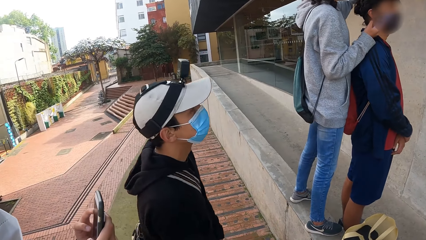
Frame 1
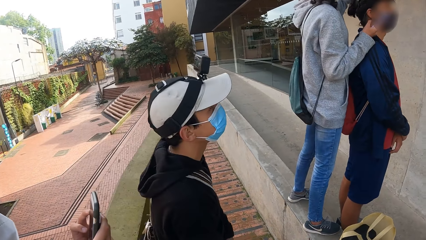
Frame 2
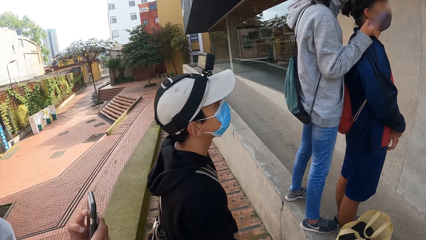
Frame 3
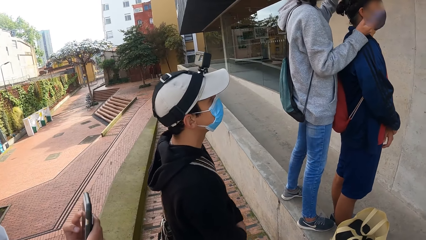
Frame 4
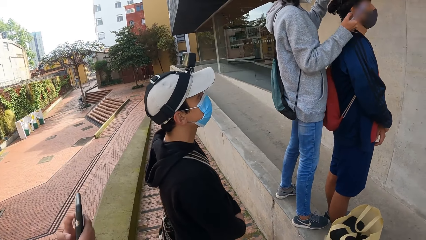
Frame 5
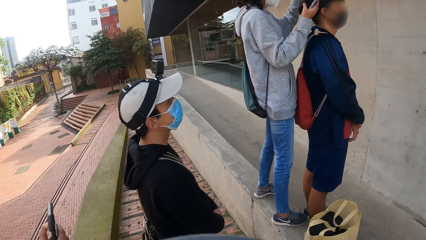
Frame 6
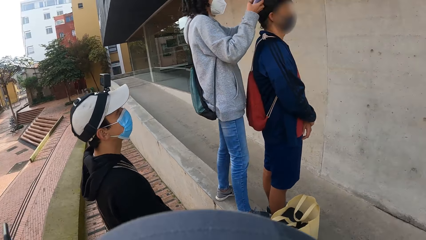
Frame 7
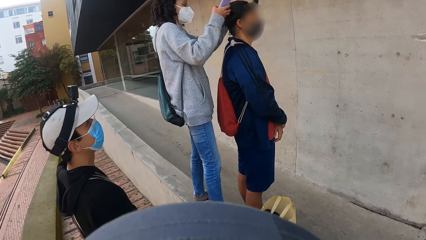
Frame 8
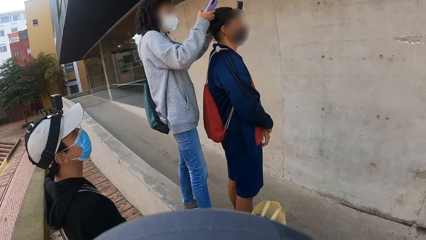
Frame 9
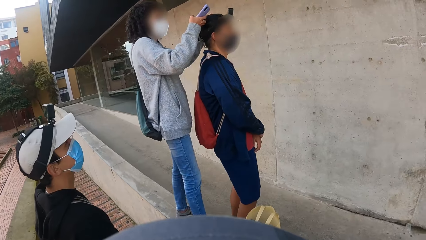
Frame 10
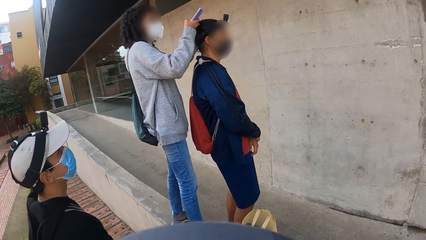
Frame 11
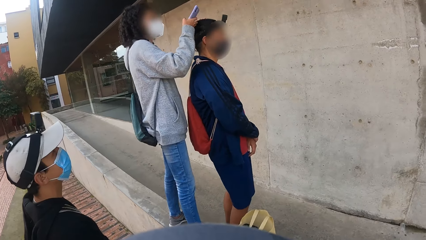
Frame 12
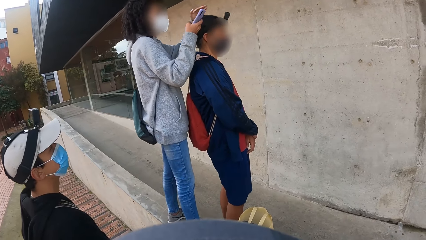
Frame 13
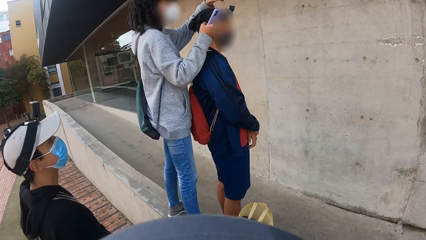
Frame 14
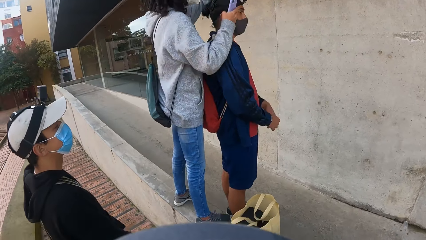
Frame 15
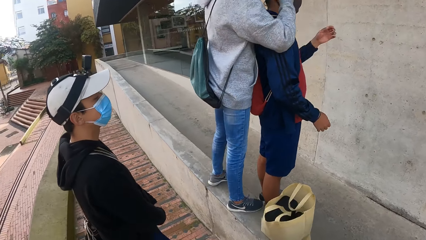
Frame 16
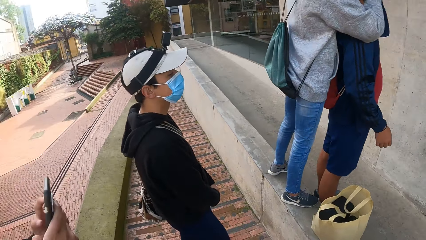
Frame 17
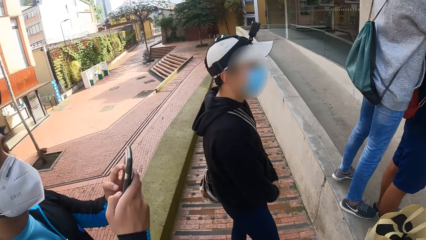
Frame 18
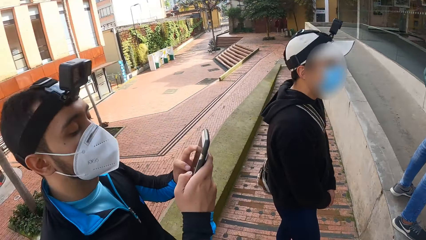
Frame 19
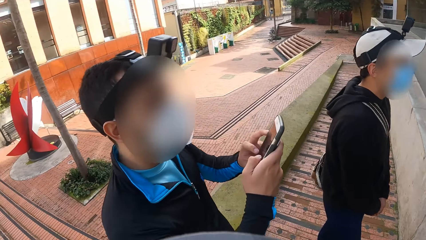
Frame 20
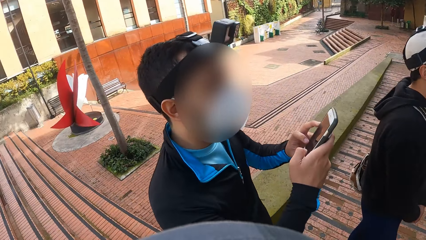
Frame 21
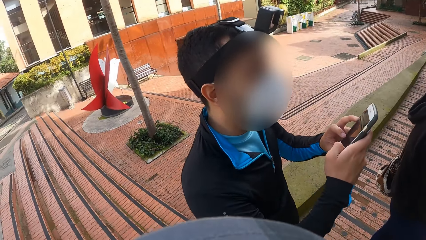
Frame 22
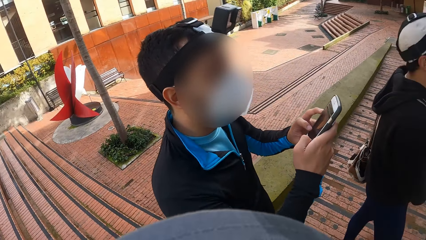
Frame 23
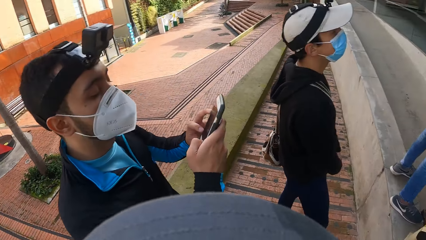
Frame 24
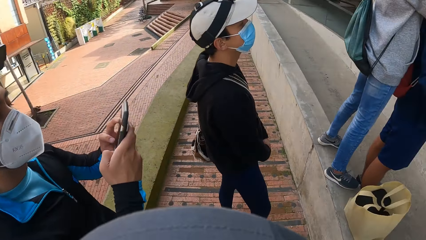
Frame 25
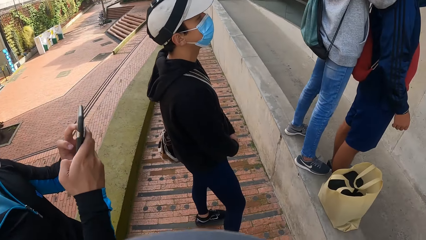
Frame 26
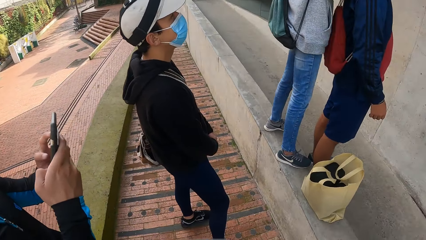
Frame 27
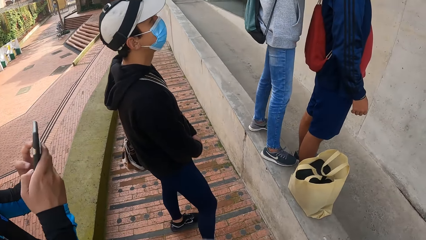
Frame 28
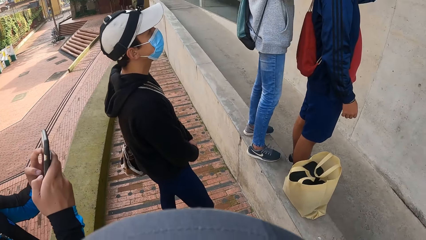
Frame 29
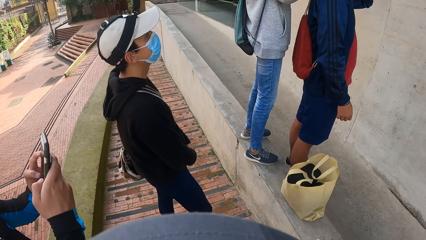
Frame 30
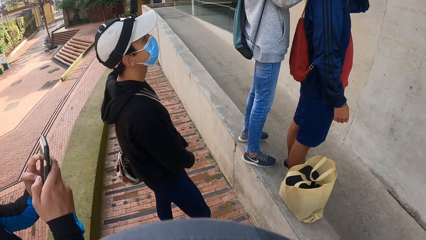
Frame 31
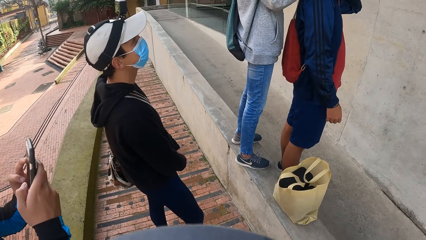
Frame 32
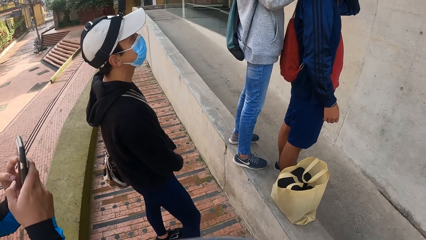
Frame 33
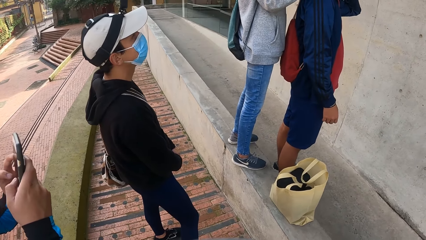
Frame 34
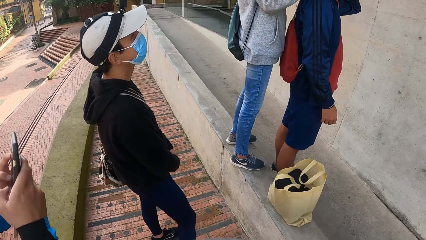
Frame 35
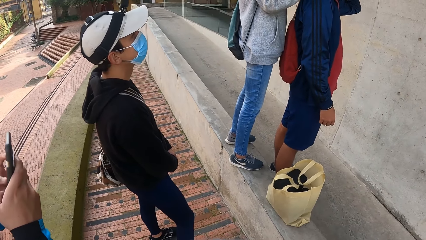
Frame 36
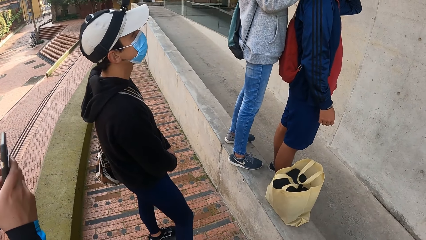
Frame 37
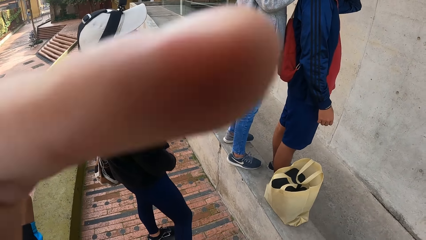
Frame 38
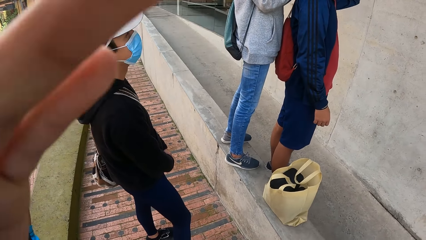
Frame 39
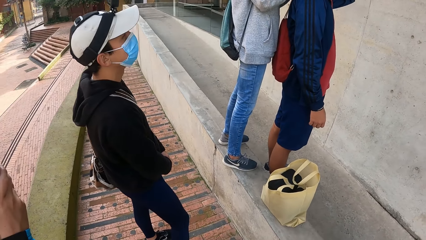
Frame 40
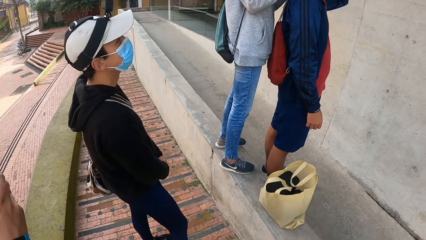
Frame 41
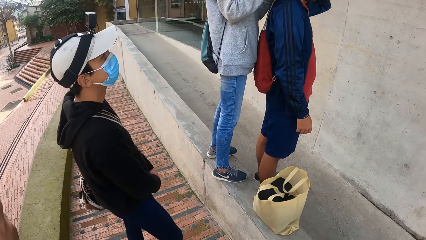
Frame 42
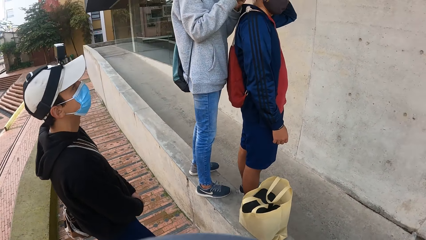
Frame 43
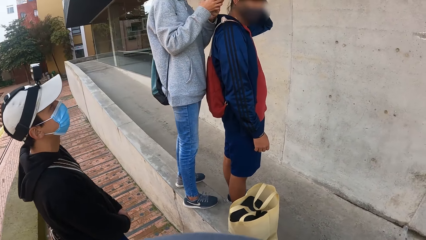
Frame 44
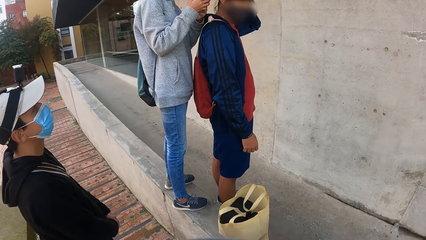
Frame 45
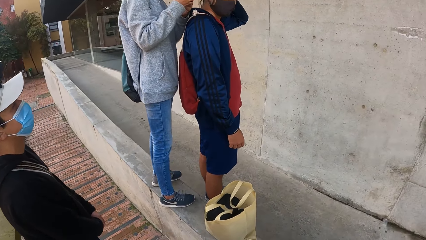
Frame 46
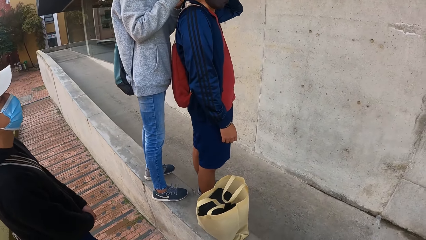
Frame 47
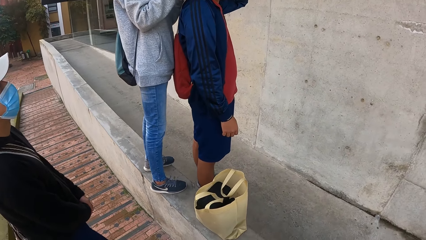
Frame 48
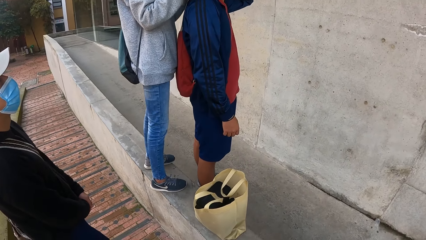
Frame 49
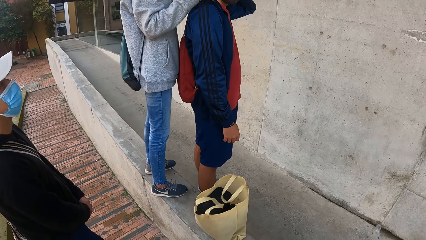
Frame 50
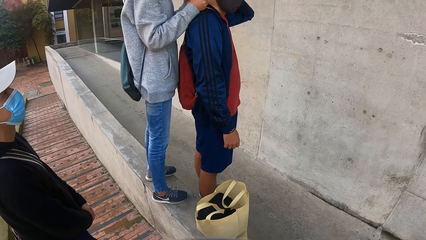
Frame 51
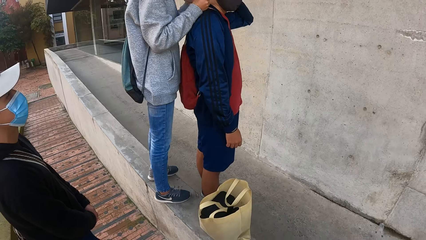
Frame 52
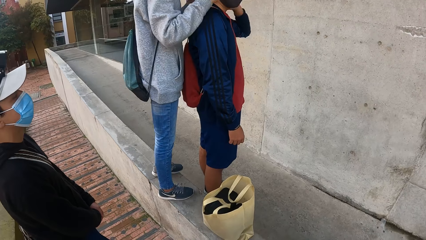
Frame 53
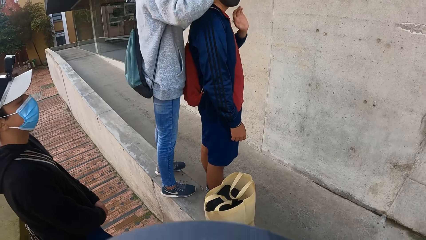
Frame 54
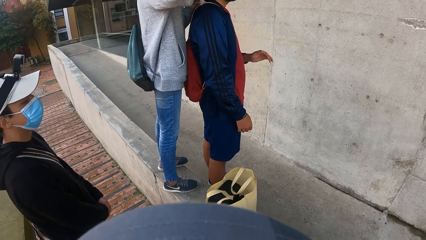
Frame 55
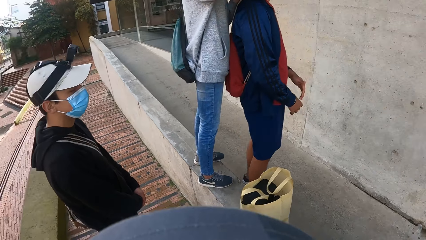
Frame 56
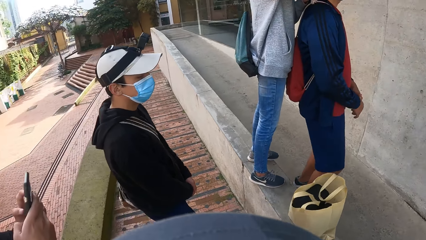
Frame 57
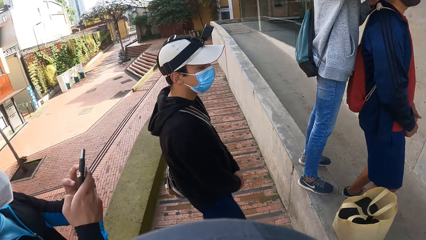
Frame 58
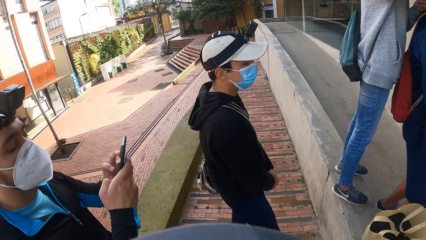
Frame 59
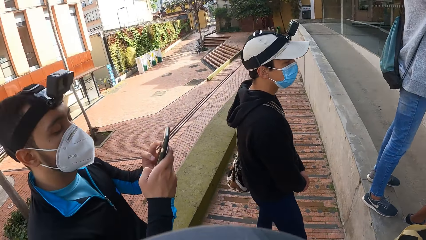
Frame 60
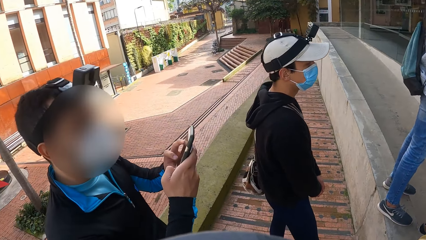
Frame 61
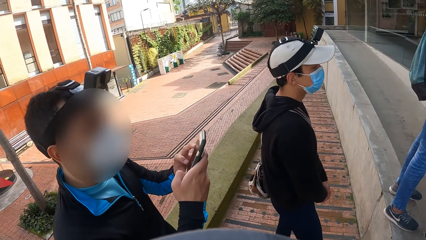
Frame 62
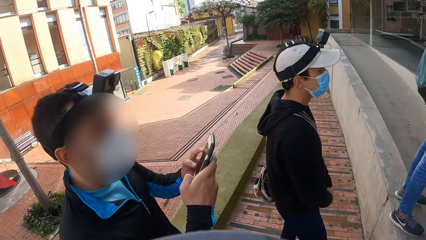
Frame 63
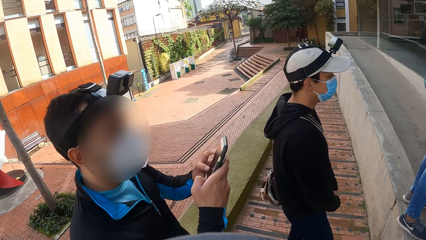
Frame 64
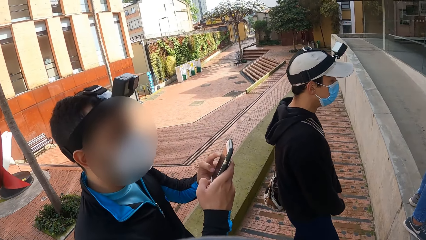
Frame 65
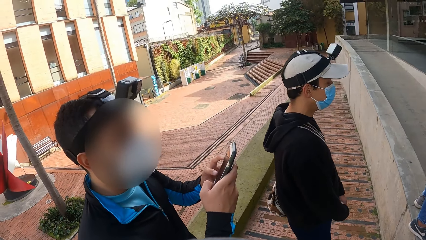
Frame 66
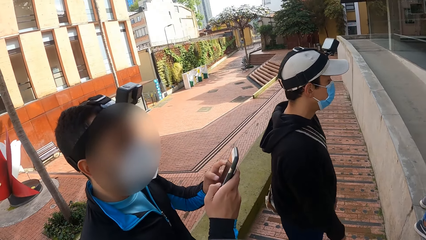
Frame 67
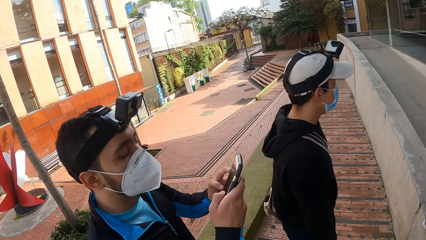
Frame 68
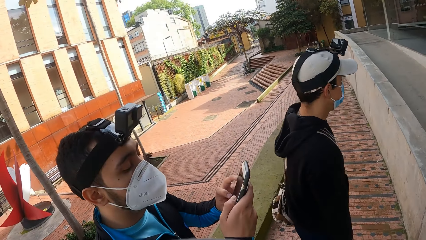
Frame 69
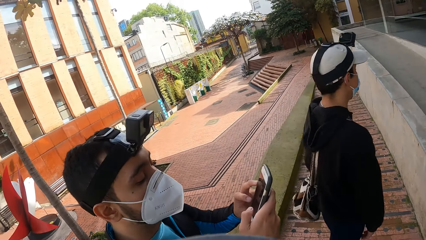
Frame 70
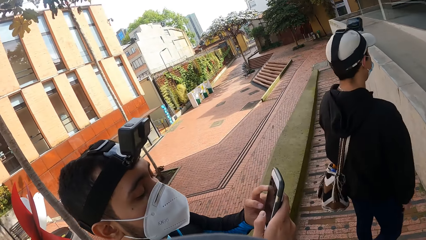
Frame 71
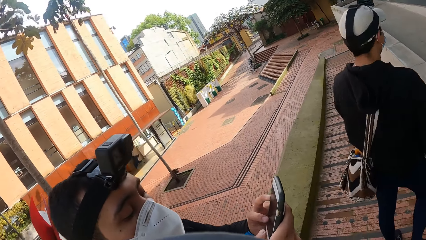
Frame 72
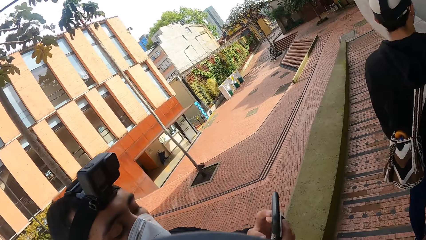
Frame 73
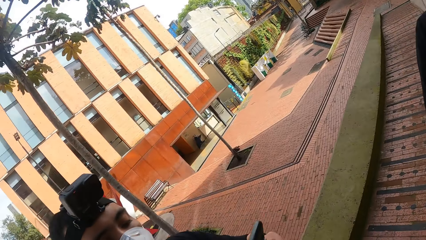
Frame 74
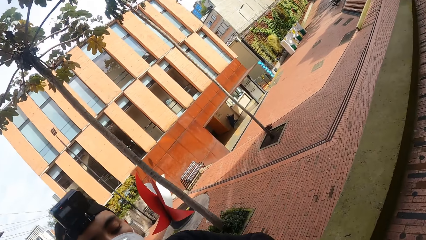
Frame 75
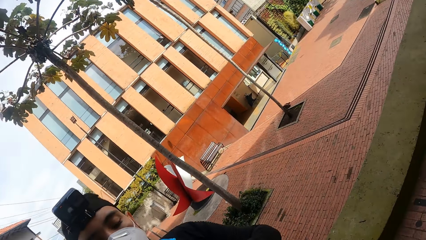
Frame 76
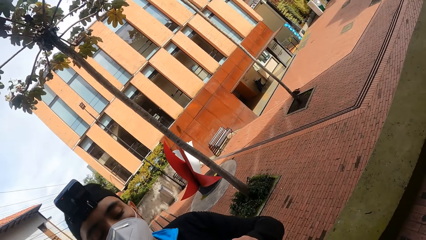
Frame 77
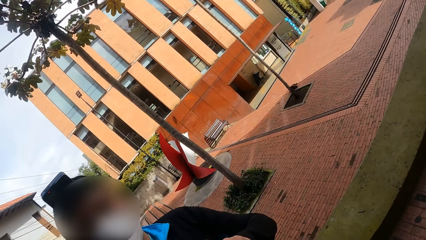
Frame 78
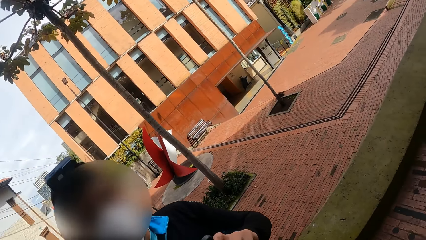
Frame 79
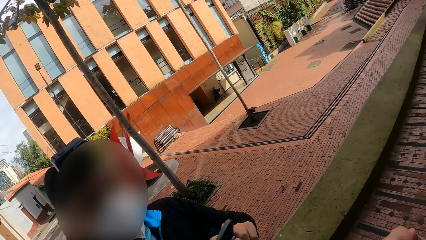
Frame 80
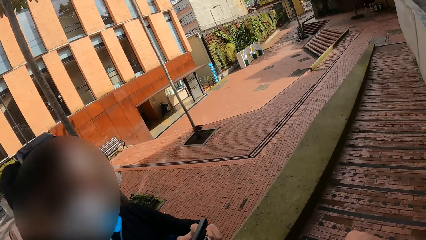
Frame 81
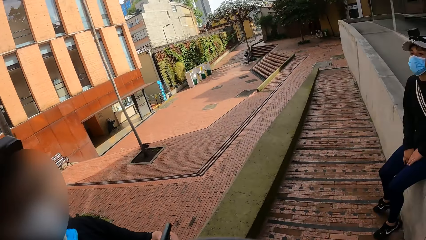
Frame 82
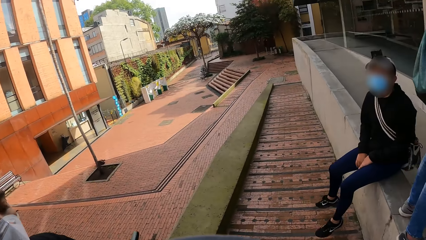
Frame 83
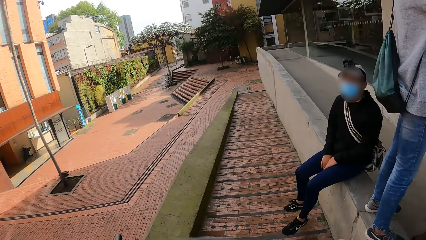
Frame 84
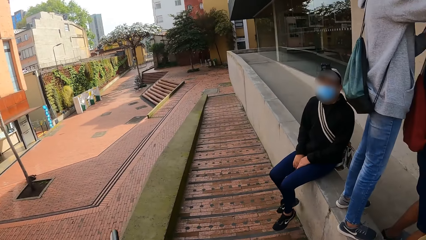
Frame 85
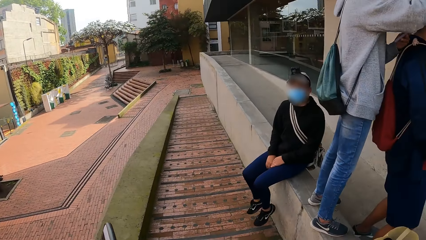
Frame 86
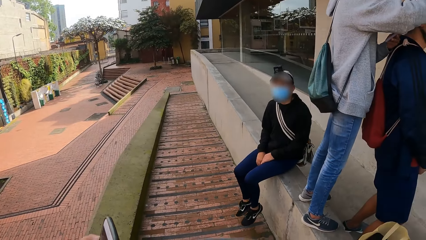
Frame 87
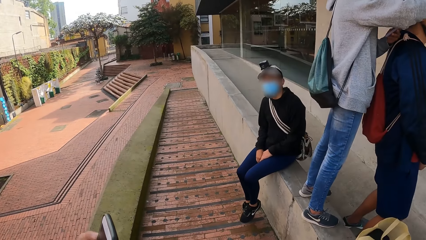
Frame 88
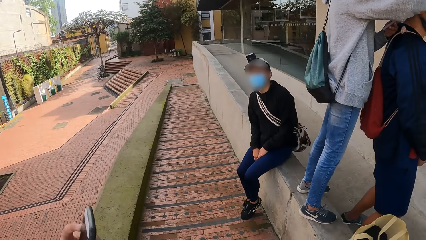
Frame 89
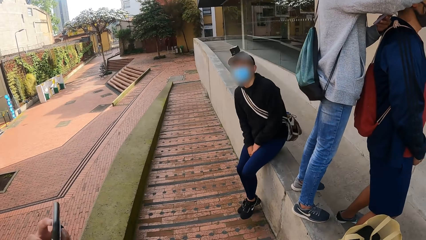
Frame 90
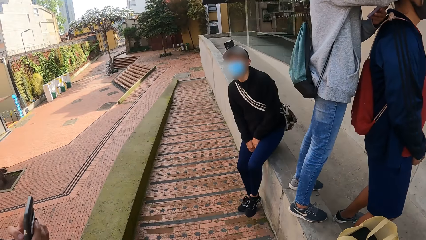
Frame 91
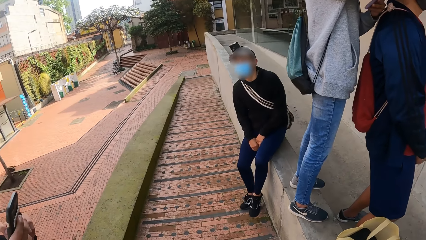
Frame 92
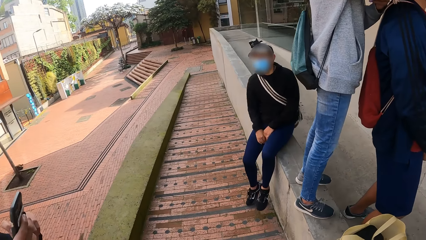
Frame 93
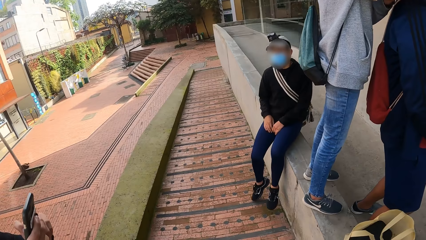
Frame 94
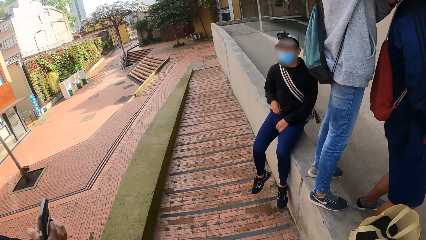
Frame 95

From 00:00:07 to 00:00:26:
The man adjusts a camera on the head of another man with his left hand. The camera wearer lifts the hand. They look around the compound. A man dials the phone. The camera wearer looks around the compound.
